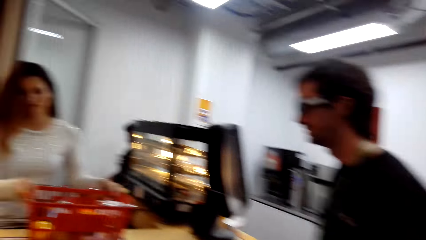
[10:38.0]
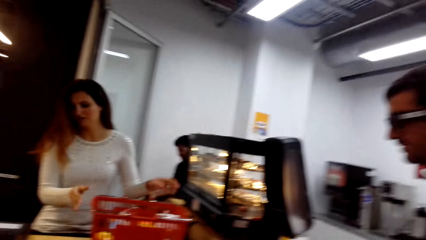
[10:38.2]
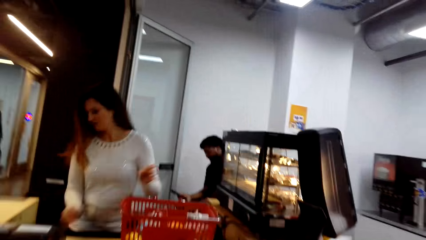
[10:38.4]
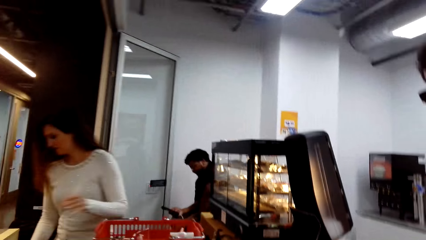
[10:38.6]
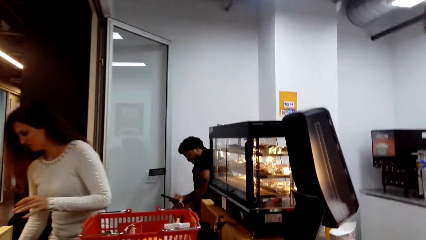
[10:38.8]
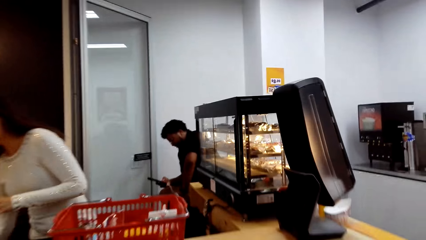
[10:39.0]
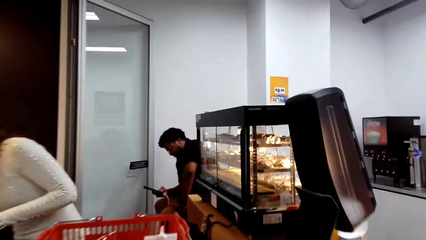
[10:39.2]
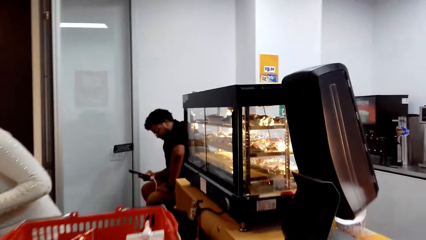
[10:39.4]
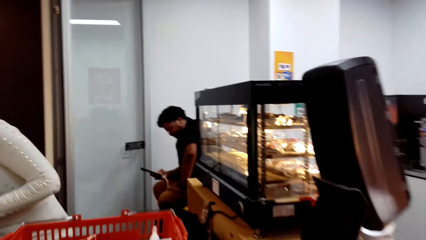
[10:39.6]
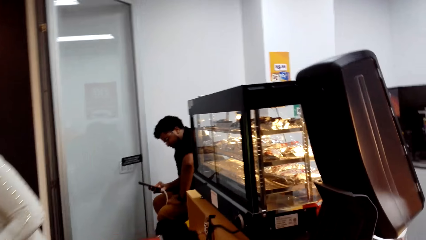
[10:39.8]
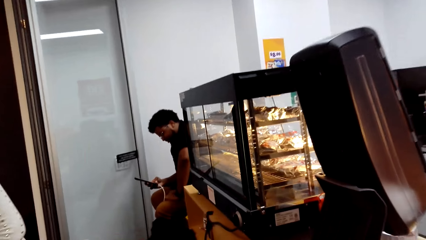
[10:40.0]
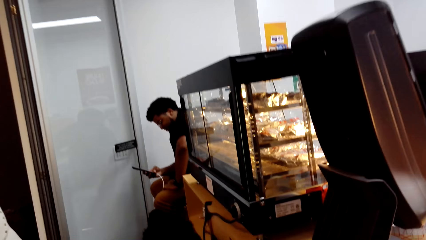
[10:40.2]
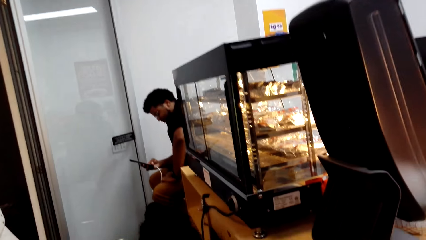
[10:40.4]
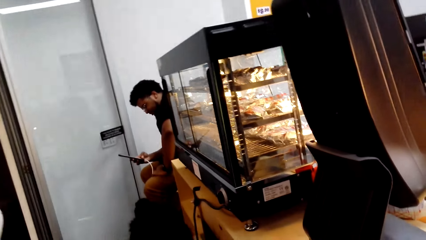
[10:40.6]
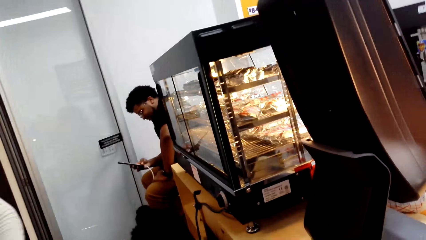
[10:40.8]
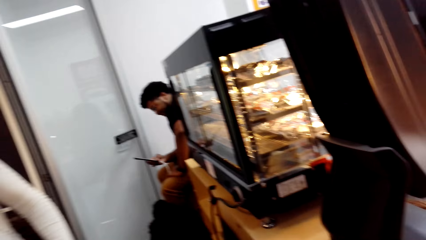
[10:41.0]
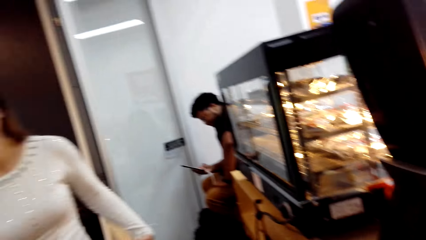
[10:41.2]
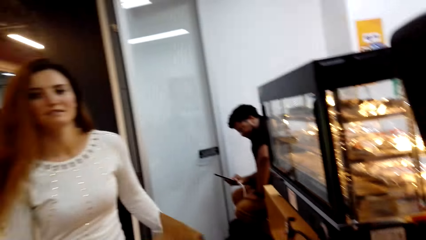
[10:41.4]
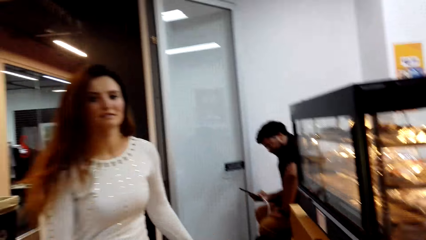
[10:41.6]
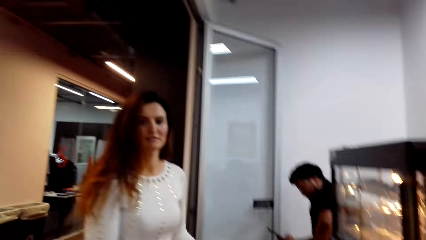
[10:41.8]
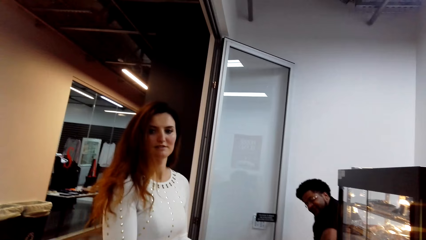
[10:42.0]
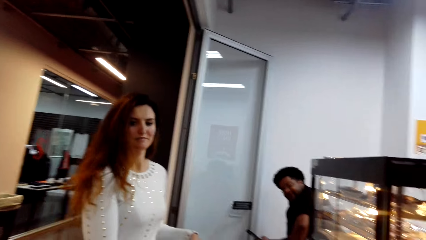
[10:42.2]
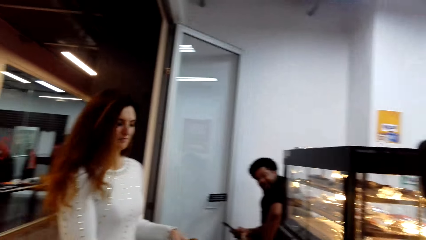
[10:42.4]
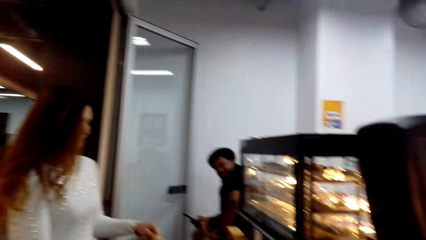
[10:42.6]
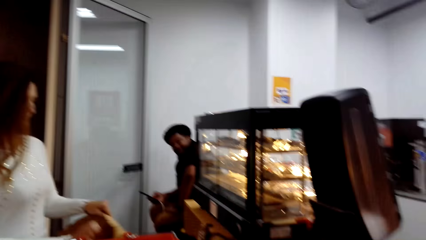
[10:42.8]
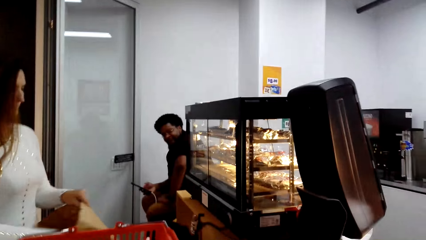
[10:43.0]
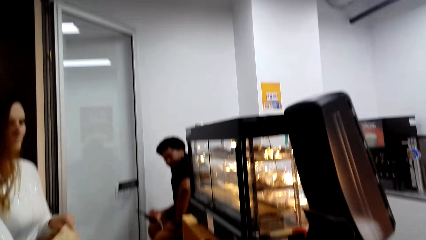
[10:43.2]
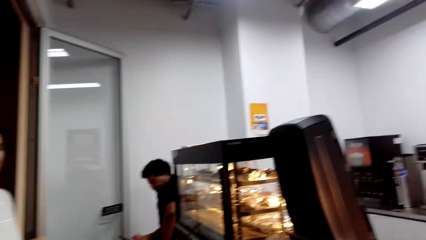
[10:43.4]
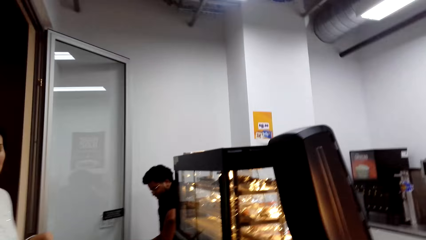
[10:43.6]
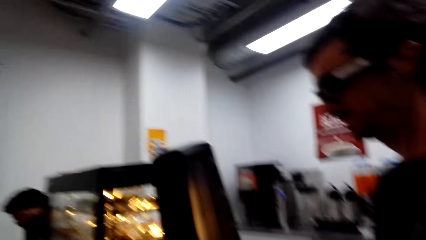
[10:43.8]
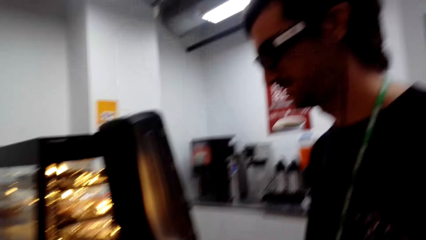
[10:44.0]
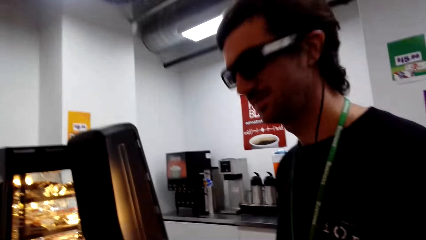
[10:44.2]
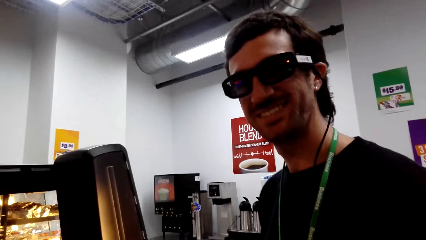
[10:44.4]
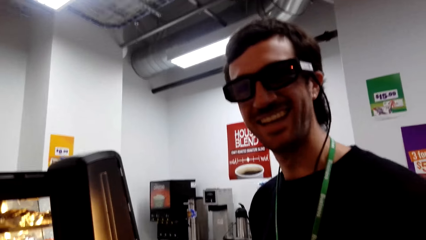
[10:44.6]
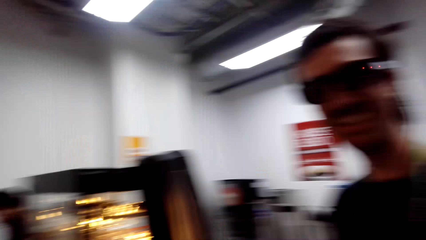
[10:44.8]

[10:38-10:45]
The camera wearer looks around. A person looks around. The camera wearer walks towards the counter. Another person operates the phone. A woman picks up the paper bag. Another person adjusts the shopping bag. The camera wearer looks at a man and talks with the man.

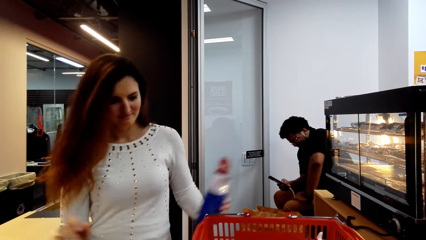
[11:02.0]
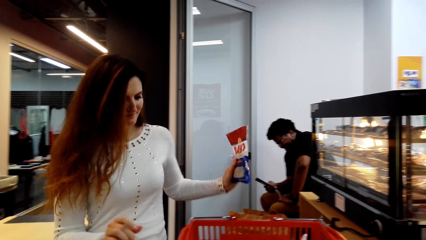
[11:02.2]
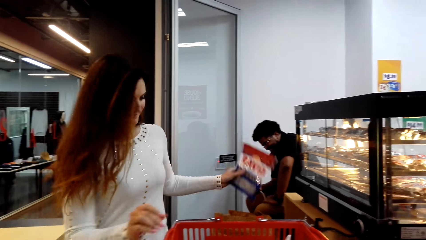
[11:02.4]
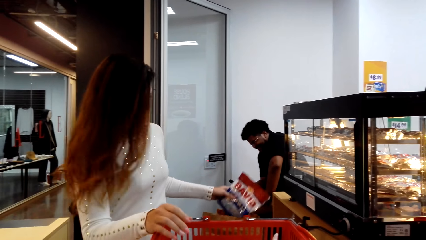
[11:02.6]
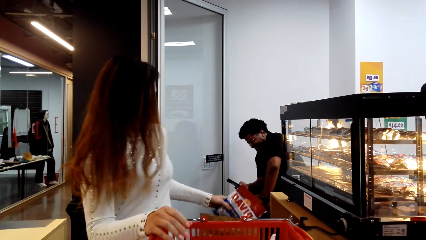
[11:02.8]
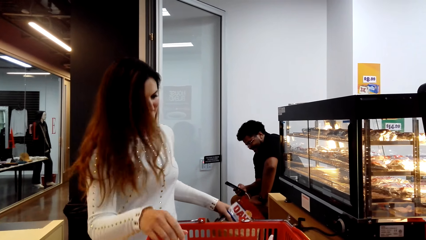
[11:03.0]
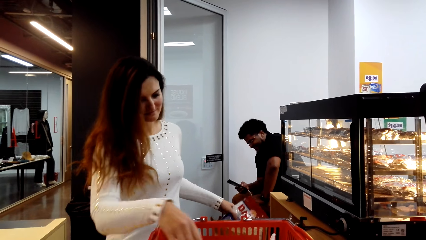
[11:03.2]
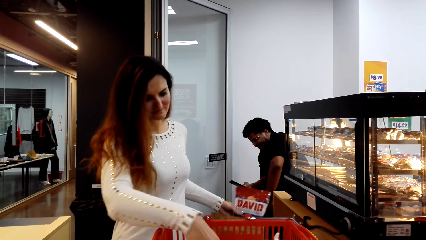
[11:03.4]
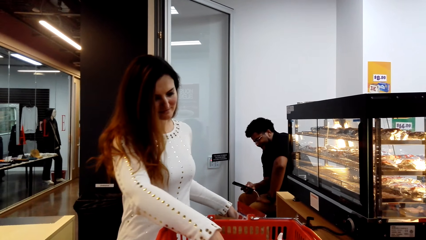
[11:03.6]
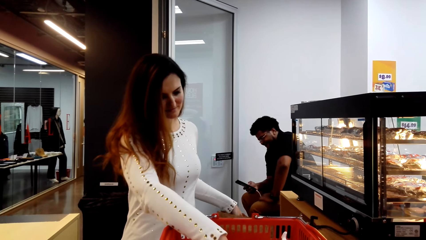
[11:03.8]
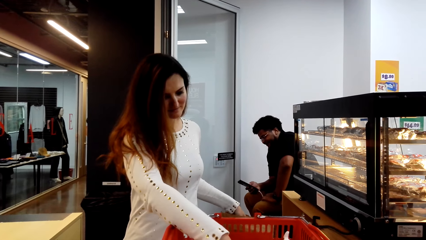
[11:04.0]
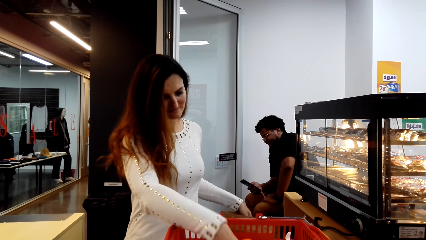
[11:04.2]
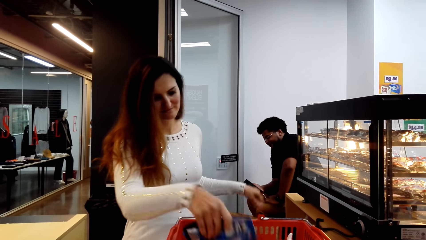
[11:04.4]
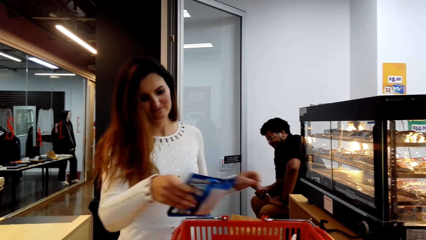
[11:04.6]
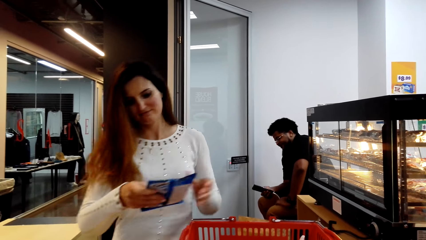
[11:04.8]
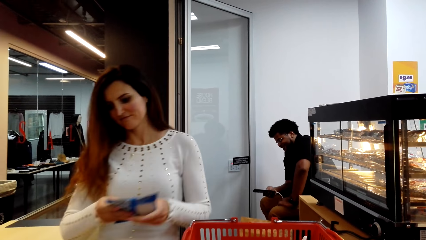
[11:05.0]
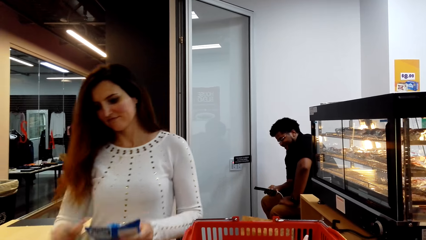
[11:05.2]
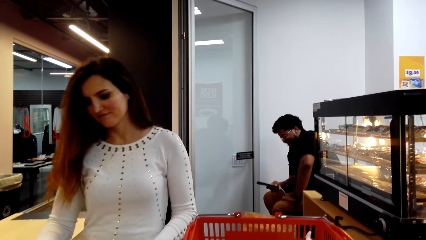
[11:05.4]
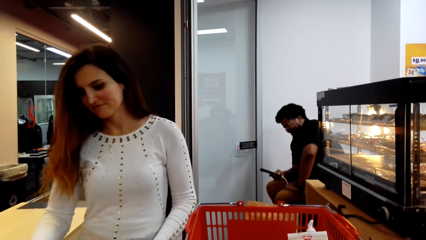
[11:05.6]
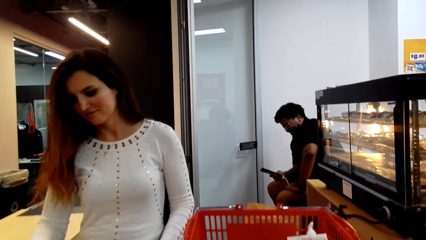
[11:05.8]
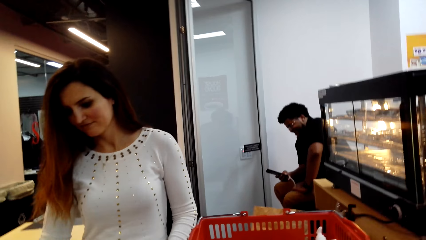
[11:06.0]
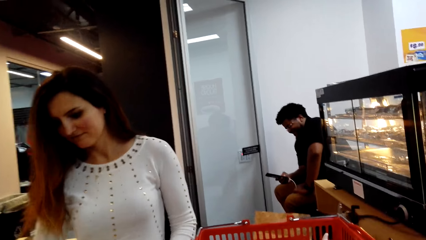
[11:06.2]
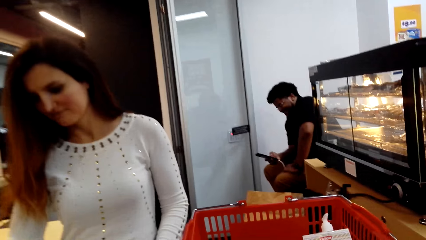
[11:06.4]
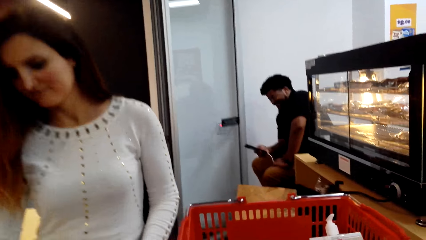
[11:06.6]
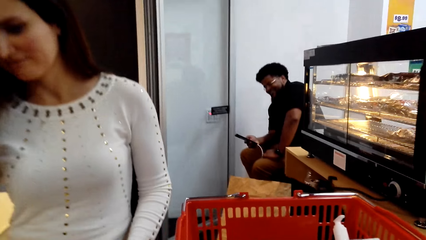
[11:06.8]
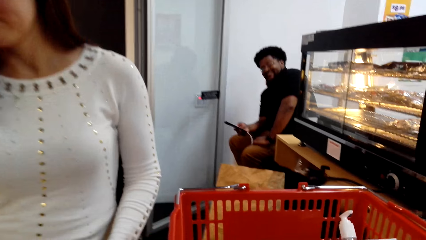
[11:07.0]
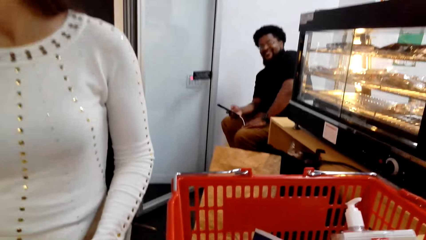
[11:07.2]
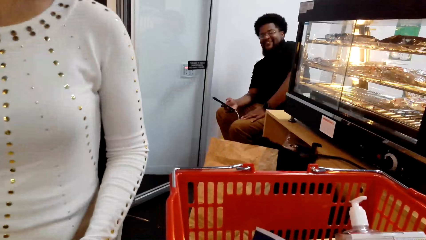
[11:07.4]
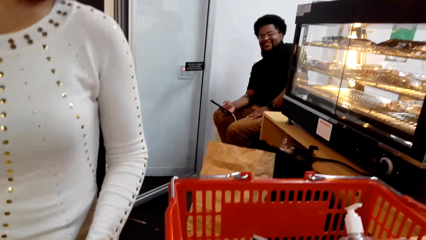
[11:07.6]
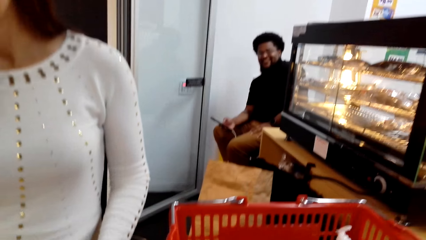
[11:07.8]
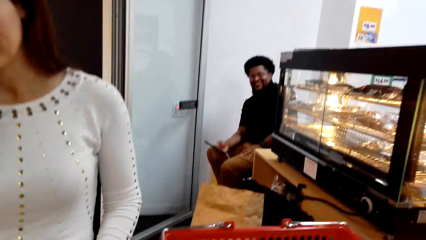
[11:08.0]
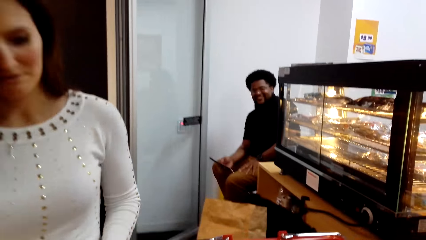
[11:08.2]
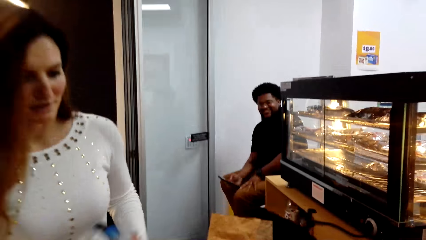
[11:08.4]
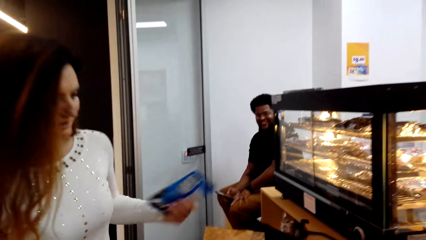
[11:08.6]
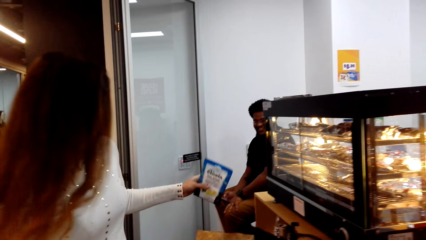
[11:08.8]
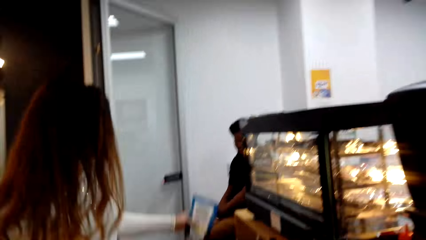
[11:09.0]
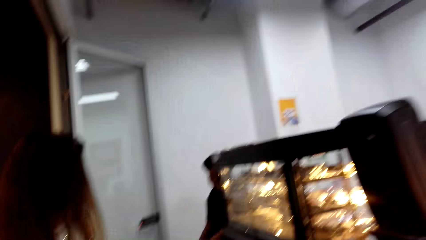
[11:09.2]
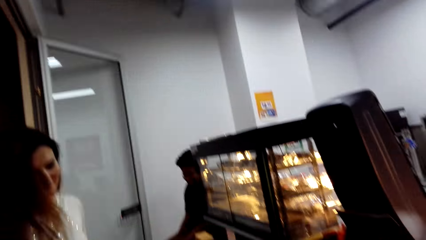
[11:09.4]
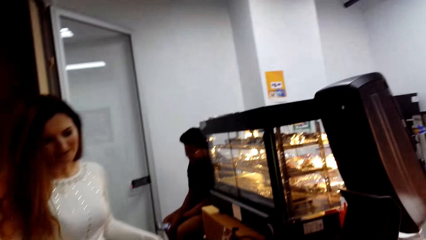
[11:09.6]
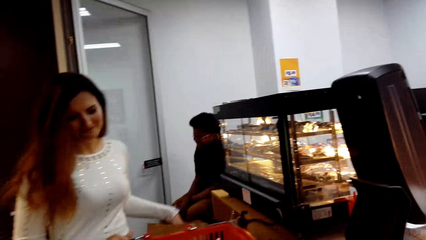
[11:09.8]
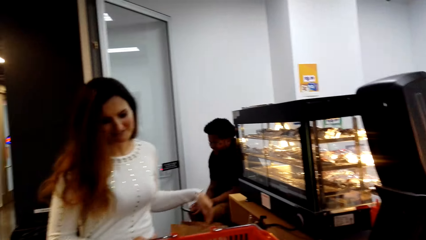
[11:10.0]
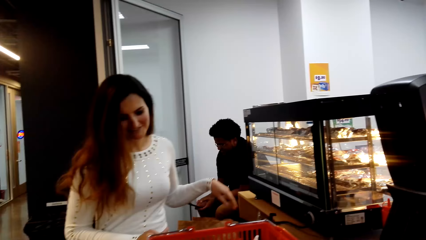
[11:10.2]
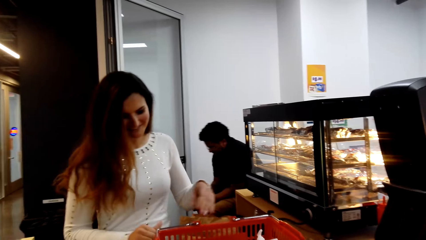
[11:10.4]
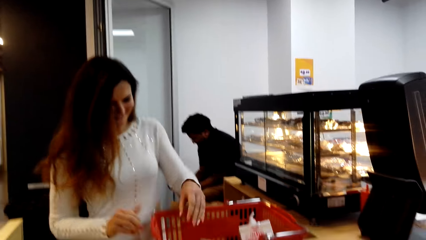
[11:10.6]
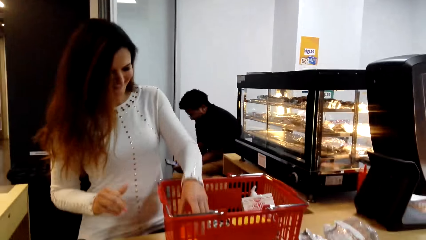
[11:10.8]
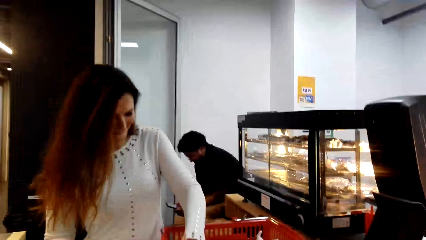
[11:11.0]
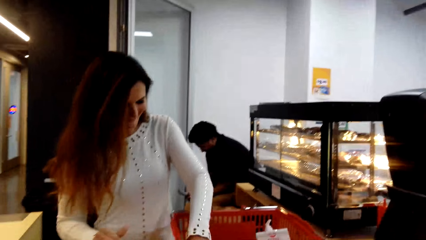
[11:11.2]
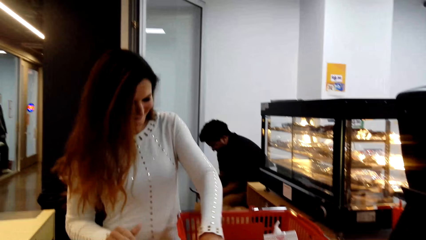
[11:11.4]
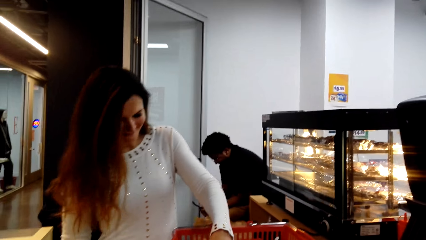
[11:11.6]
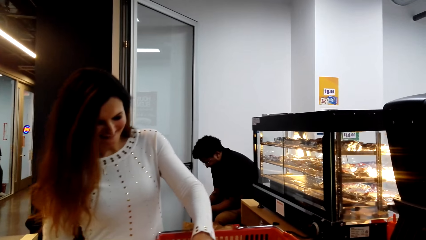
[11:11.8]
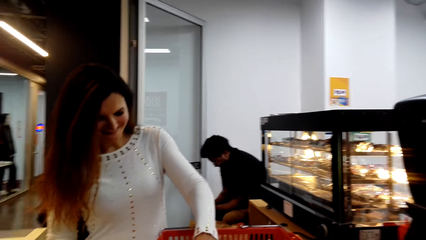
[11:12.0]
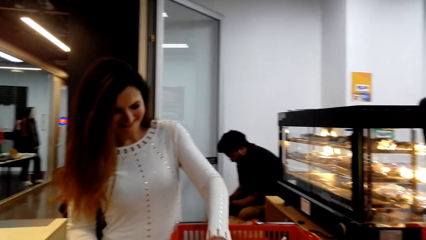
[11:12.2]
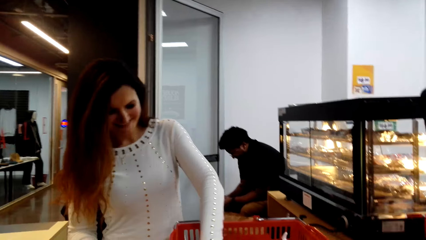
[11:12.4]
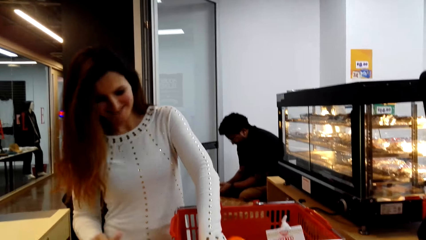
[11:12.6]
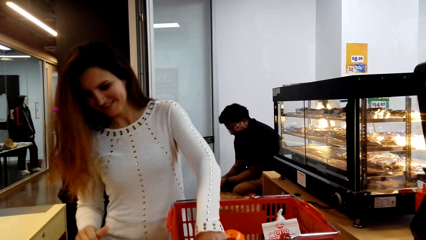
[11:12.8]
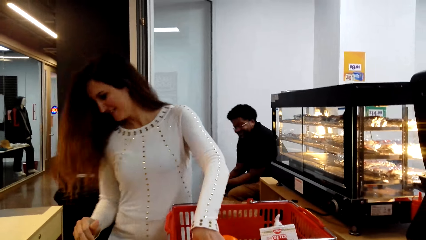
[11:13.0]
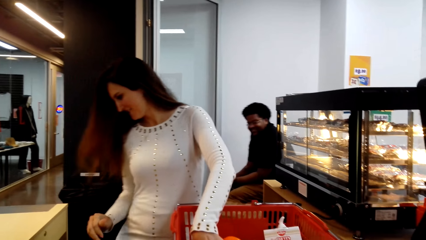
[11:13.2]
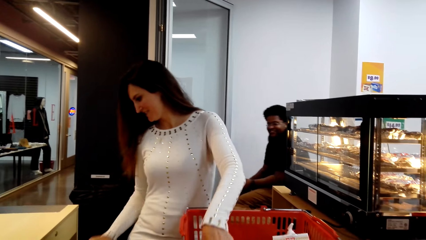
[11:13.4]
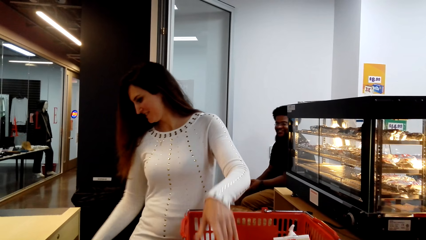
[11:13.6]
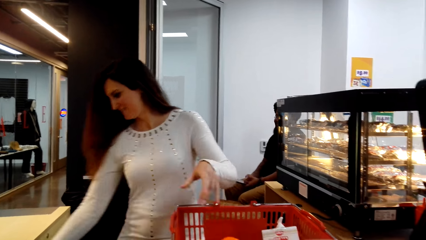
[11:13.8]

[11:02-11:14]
A woman puts the packet of sunflower seeds in the paper bag. She picks a packet of herbs, bills the packet of herbs, and puts the packet of herbs in the paper bag. She puts her hand in the shopping basket.
